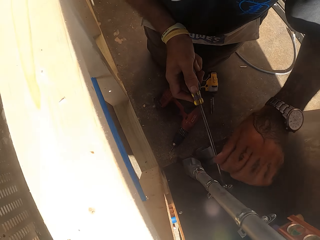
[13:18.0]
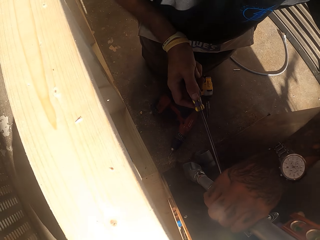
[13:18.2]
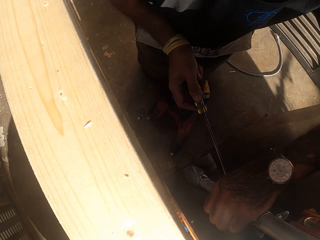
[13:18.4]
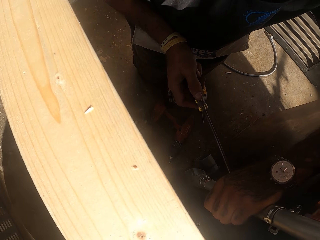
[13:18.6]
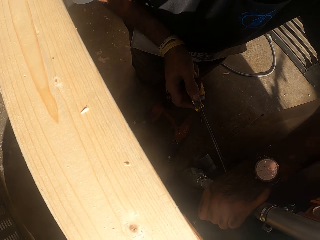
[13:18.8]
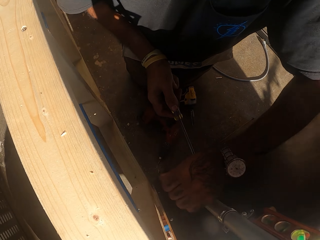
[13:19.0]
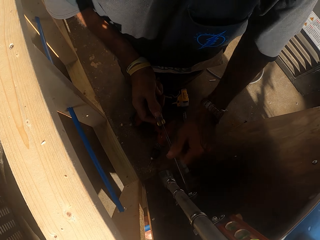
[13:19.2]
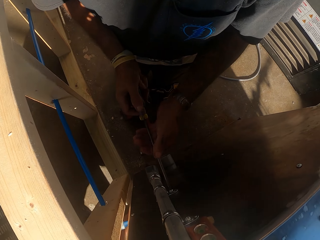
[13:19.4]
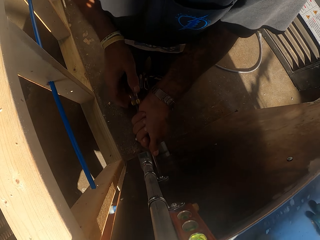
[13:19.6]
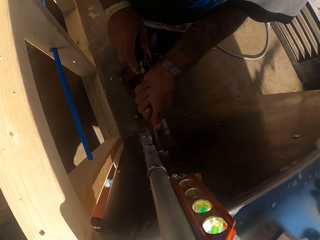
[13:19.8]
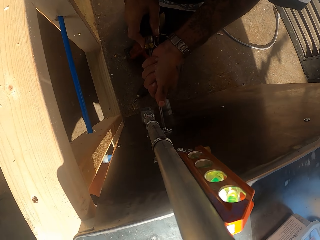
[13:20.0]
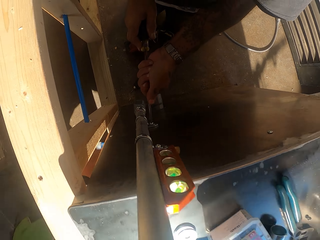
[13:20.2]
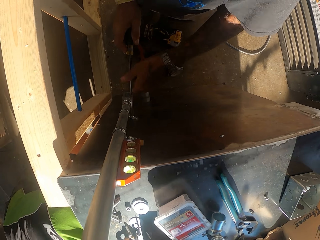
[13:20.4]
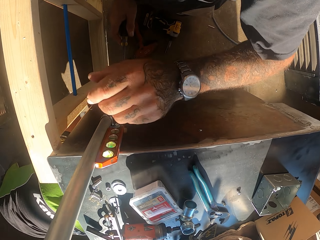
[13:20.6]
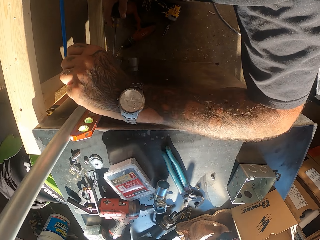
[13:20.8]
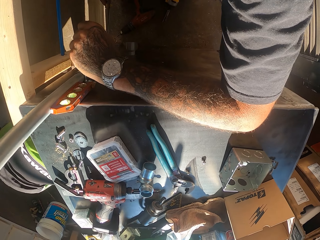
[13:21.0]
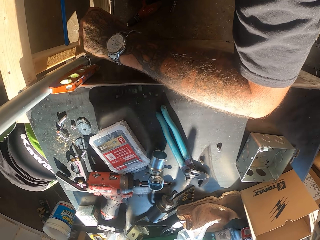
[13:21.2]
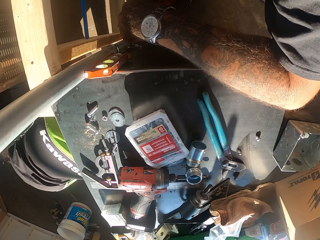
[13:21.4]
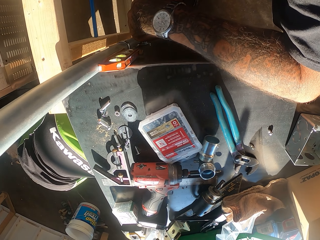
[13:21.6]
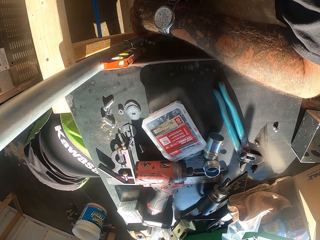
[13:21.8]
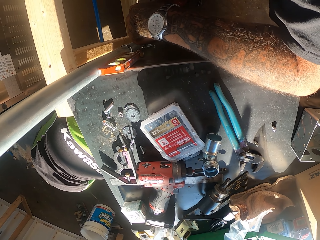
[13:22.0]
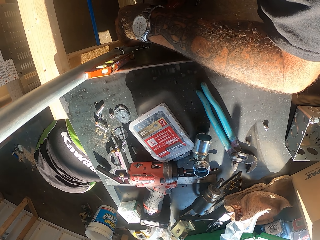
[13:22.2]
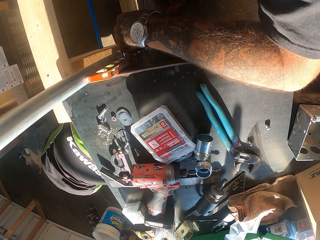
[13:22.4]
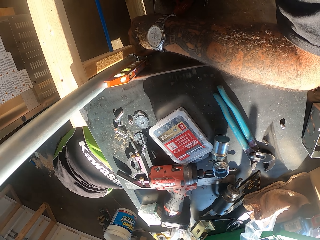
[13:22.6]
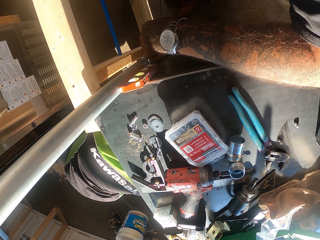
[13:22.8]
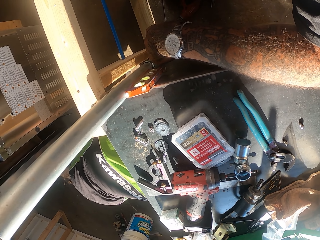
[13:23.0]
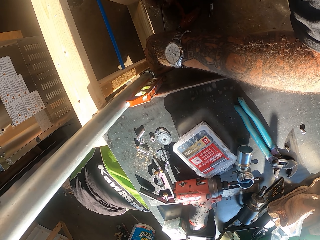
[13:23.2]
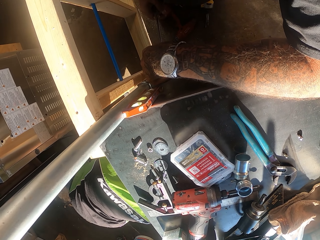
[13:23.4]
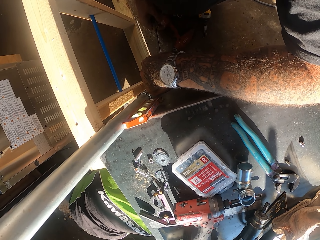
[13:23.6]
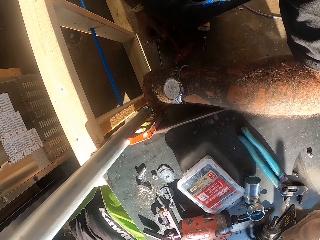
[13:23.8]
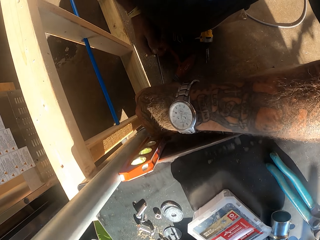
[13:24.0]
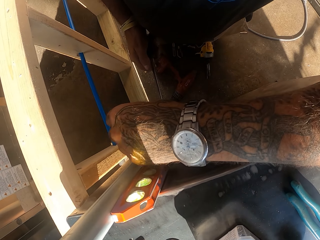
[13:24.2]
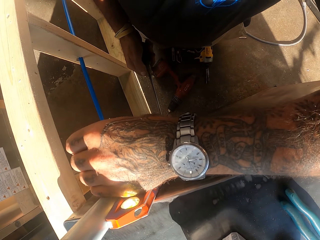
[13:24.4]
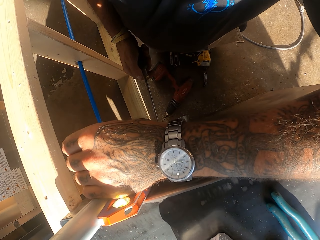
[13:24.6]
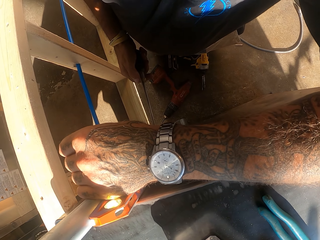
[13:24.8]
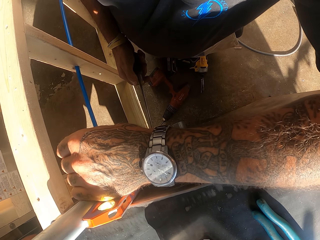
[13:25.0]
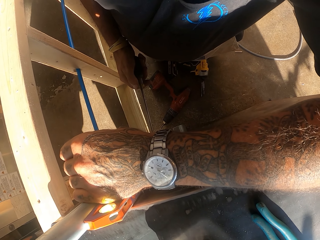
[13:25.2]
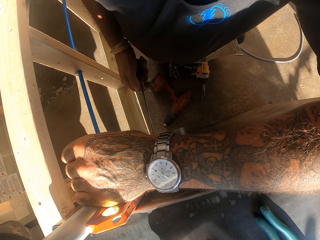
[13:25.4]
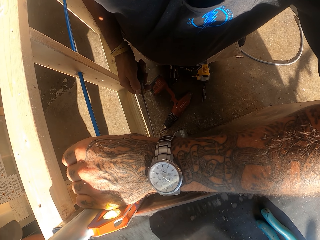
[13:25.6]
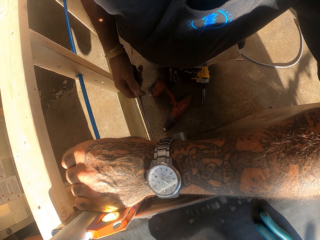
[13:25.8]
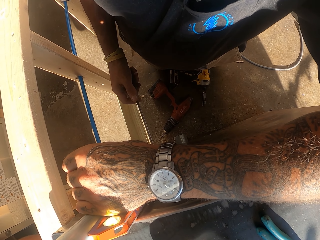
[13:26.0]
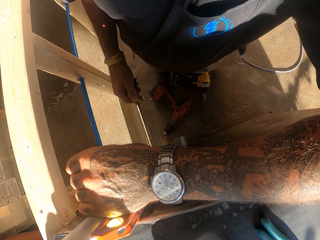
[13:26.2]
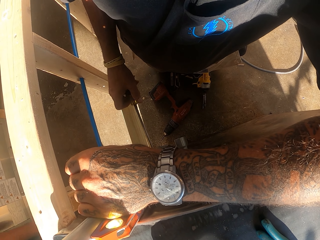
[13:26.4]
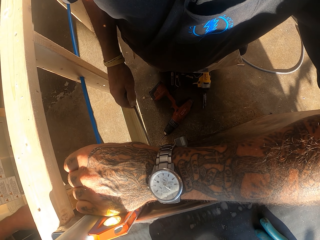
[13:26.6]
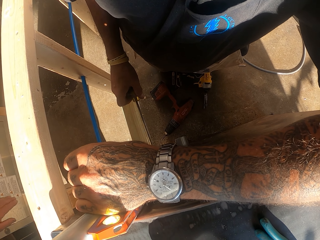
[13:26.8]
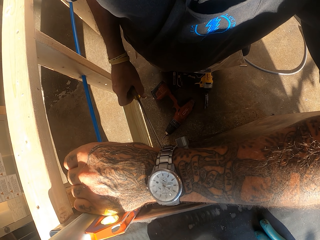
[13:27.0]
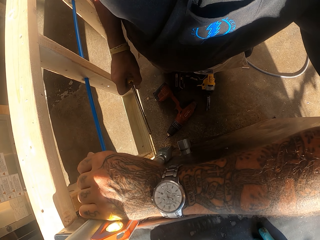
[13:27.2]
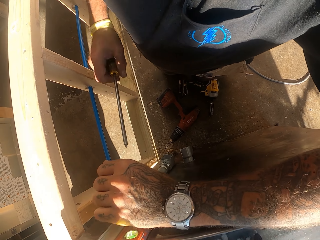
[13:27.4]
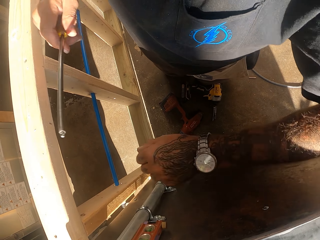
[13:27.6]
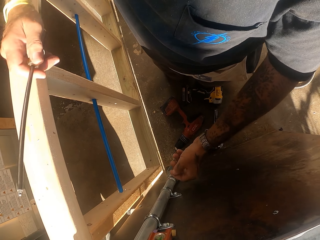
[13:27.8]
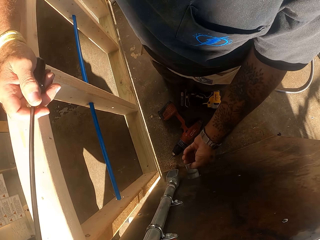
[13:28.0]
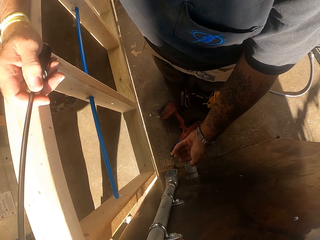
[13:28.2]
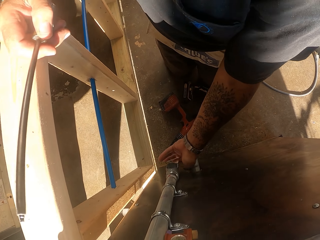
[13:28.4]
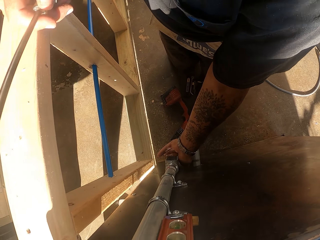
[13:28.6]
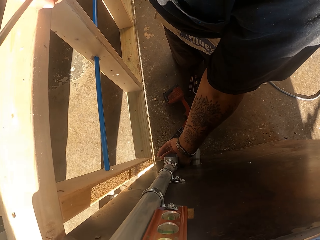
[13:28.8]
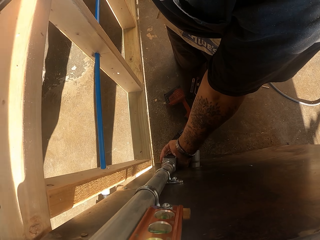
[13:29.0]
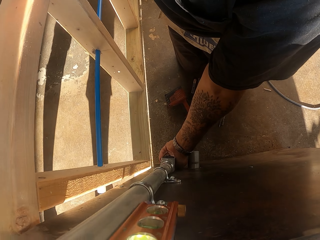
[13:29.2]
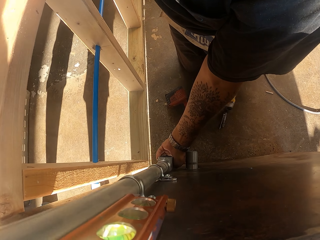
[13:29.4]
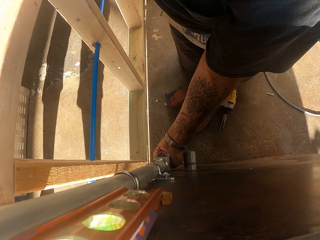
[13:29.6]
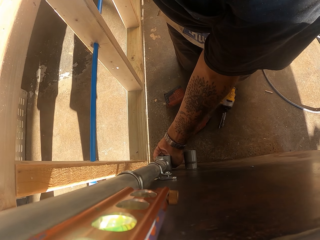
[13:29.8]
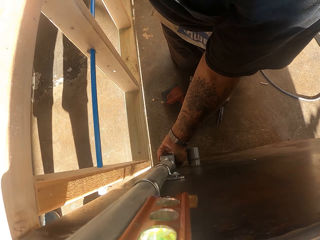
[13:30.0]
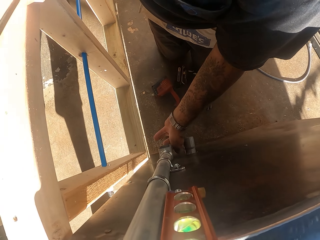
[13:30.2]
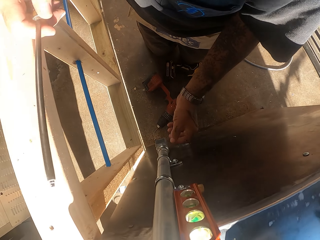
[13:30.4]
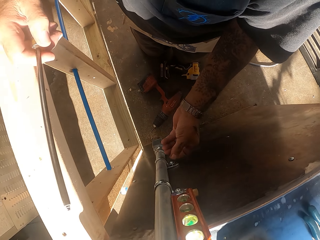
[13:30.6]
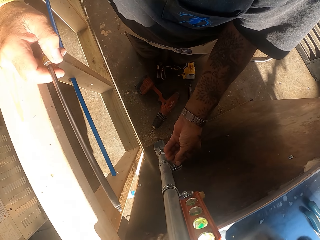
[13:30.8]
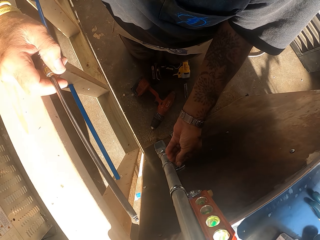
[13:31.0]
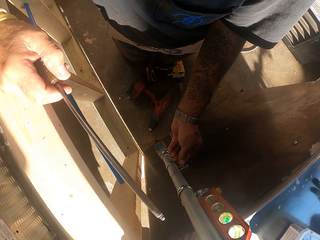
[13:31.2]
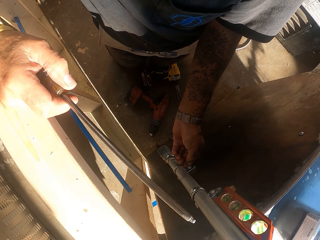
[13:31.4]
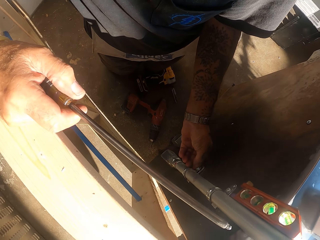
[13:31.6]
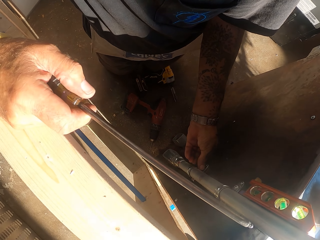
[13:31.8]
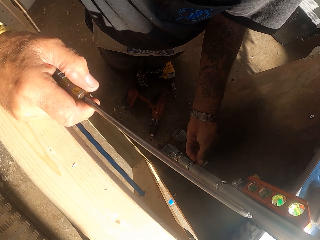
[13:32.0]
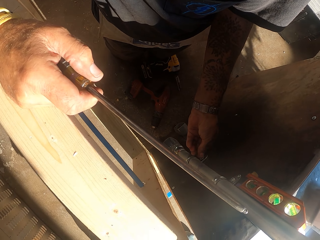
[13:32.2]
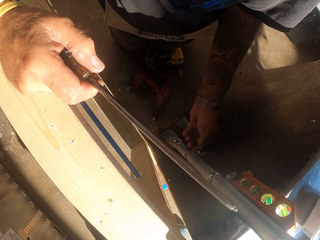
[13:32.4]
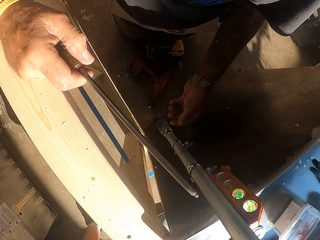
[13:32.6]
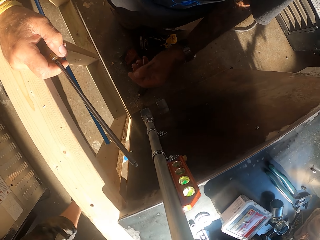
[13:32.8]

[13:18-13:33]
The camera wearer holds the screwdriver. They check the metal pole.

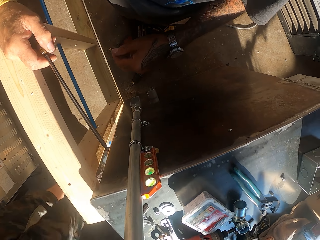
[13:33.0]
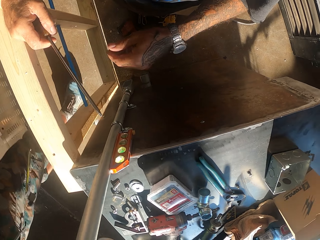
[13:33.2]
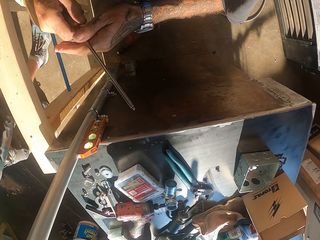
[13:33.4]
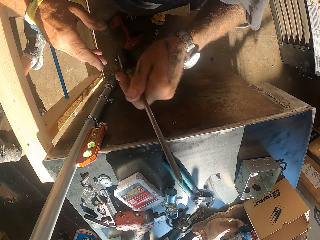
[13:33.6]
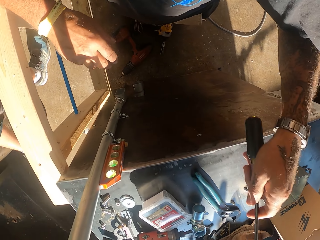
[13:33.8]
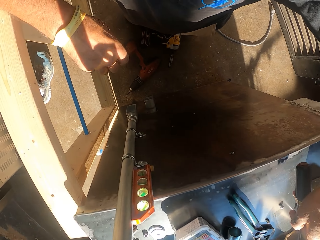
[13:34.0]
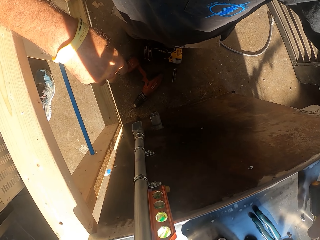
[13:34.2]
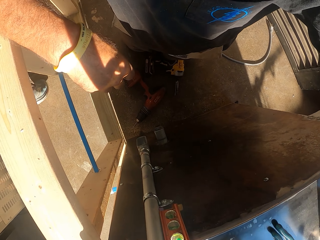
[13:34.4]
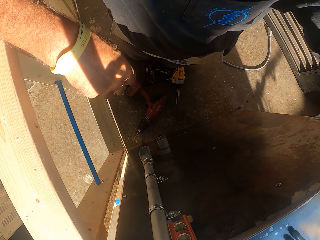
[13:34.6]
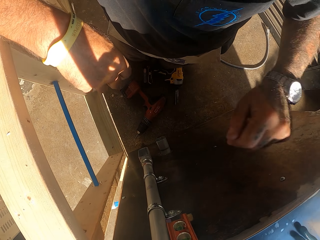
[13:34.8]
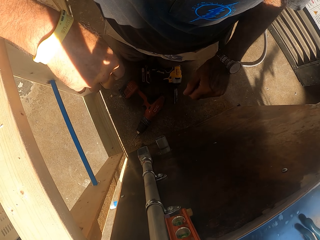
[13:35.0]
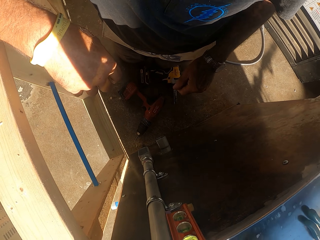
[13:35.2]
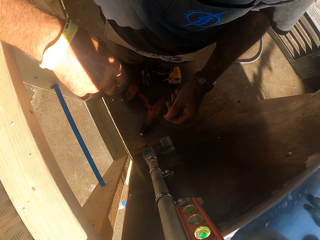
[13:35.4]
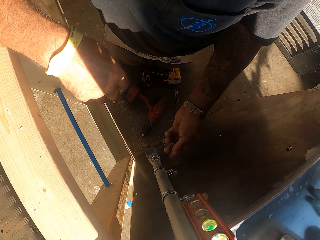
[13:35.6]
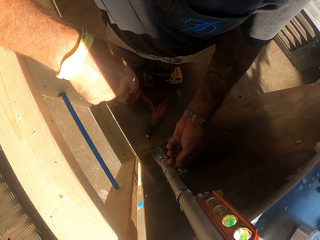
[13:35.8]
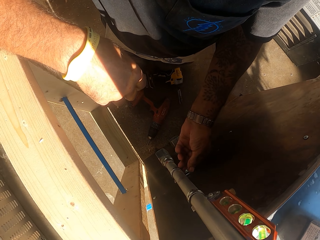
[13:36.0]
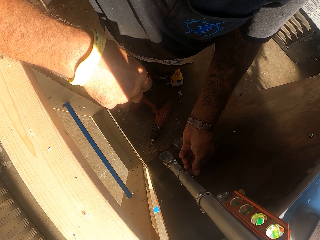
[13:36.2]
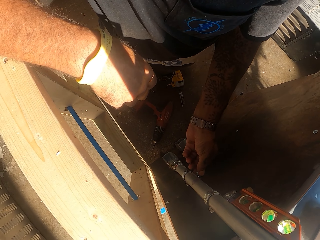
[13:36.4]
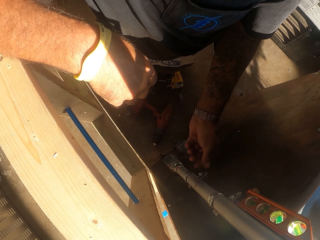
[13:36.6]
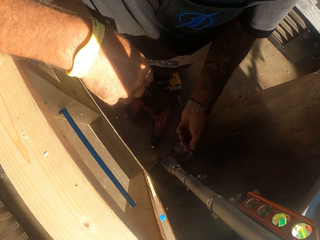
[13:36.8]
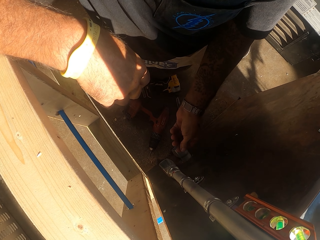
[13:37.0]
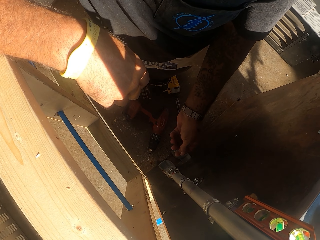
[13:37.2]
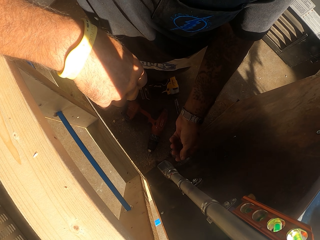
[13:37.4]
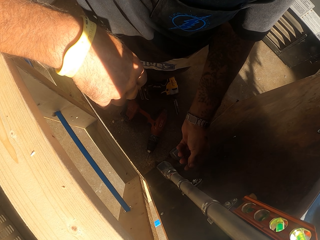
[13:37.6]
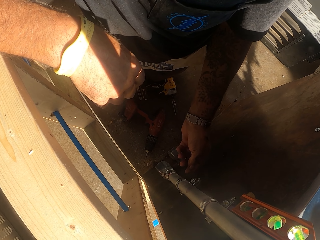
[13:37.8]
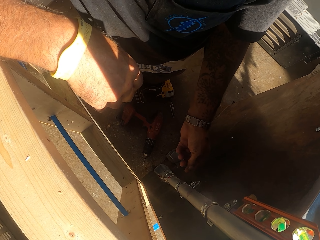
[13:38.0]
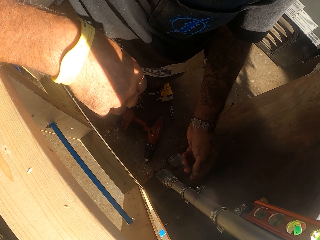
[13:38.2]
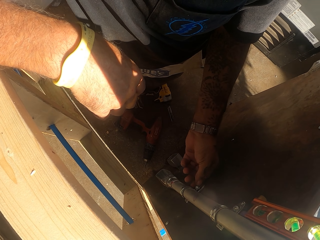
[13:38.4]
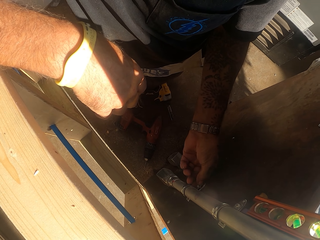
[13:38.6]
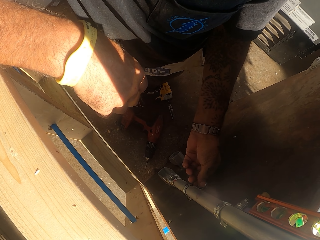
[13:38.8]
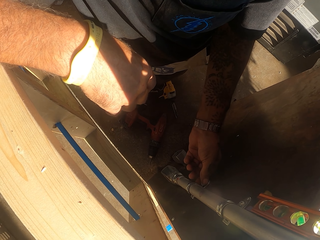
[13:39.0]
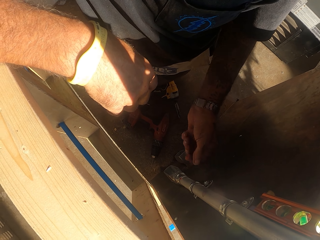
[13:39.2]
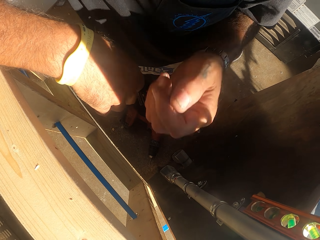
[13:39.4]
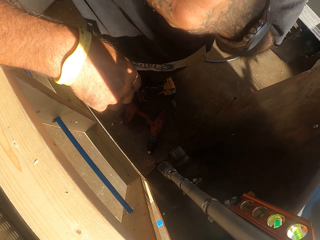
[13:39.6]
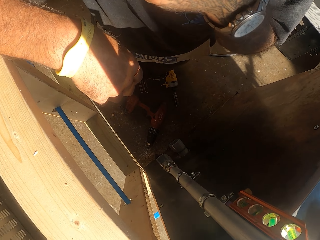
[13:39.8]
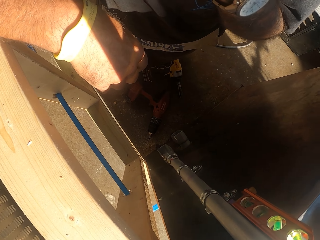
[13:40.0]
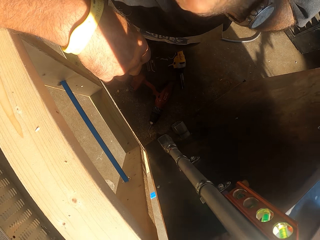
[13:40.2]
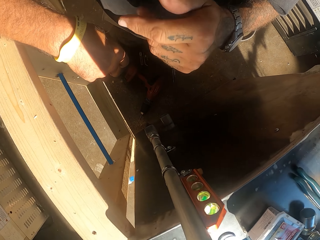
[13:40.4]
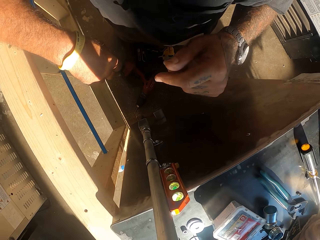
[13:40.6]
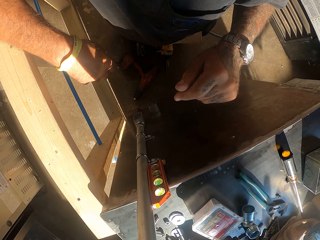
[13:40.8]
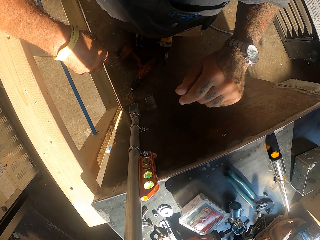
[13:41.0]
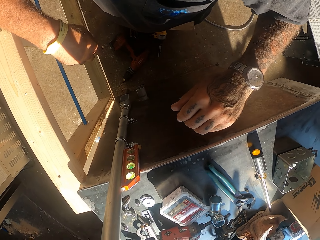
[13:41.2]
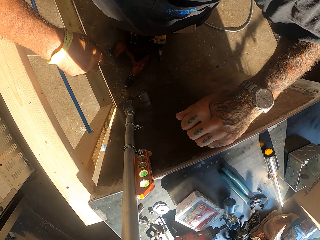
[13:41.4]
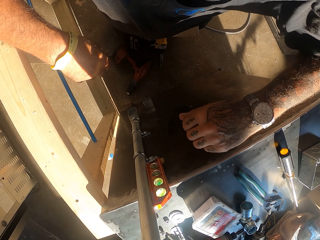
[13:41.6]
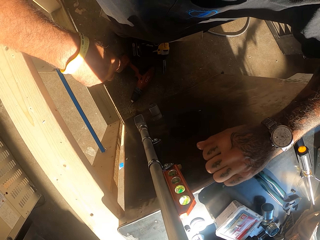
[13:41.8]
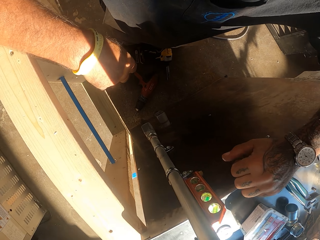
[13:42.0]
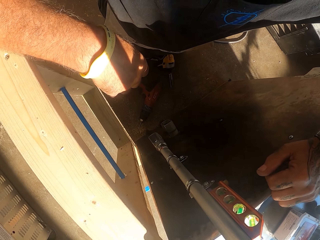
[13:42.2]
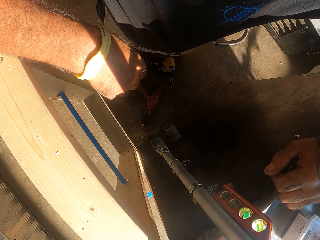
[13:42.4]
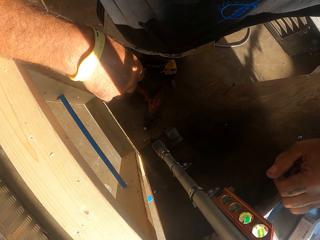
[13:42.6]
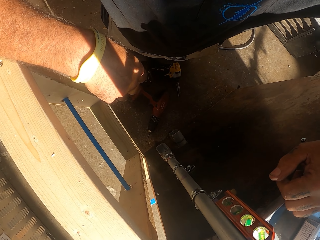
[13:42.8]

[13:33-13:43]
The camera wearer puts the screwdriver on the counter. They touch the bolt.
